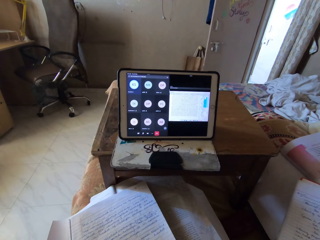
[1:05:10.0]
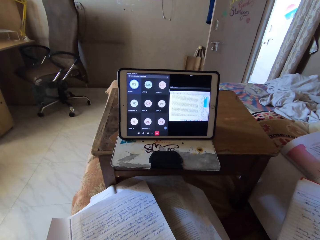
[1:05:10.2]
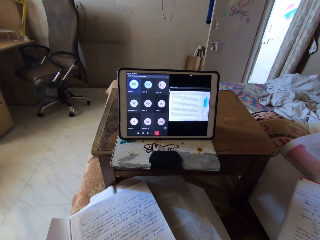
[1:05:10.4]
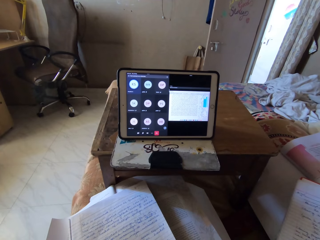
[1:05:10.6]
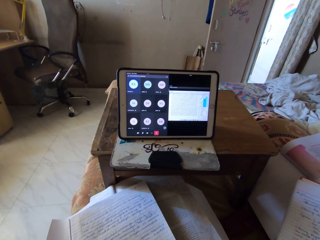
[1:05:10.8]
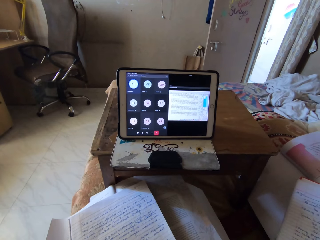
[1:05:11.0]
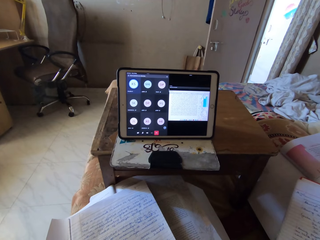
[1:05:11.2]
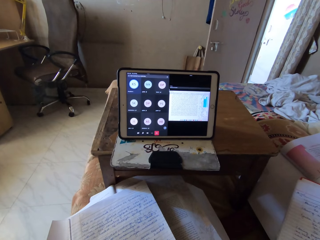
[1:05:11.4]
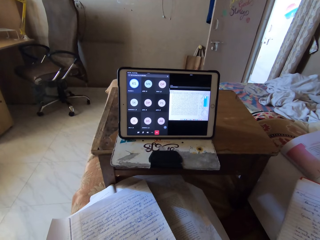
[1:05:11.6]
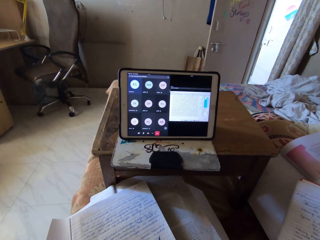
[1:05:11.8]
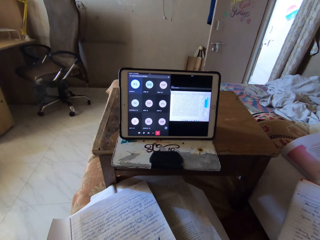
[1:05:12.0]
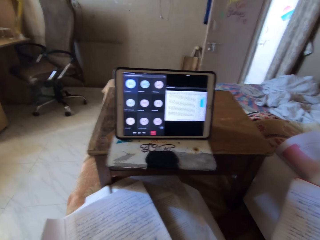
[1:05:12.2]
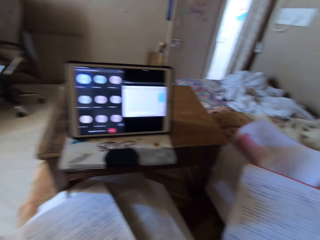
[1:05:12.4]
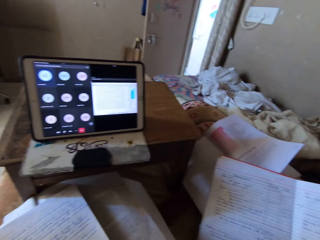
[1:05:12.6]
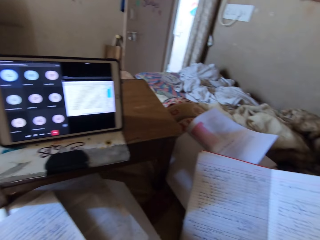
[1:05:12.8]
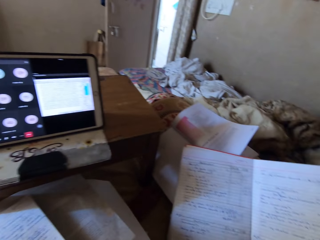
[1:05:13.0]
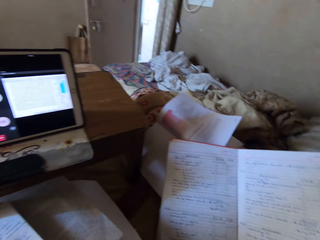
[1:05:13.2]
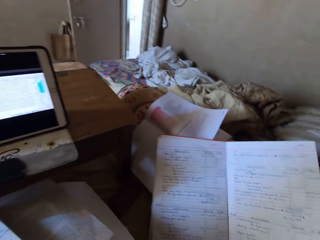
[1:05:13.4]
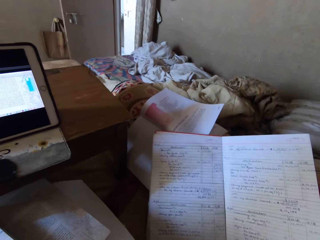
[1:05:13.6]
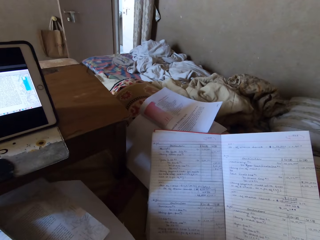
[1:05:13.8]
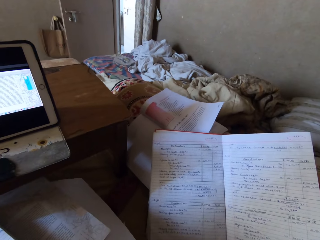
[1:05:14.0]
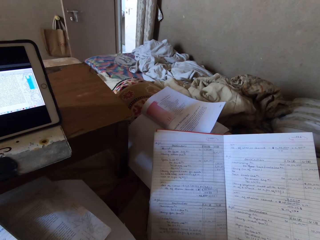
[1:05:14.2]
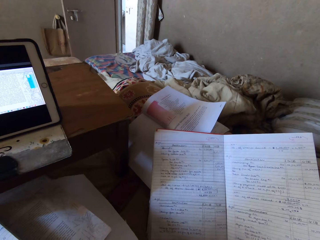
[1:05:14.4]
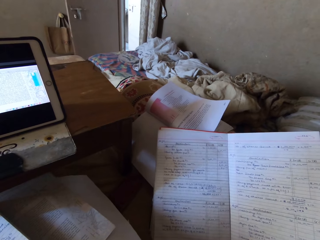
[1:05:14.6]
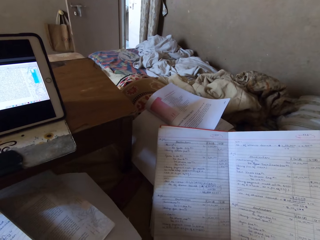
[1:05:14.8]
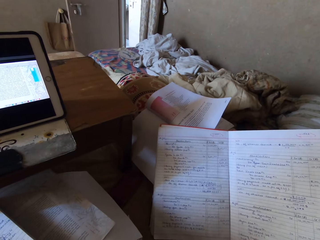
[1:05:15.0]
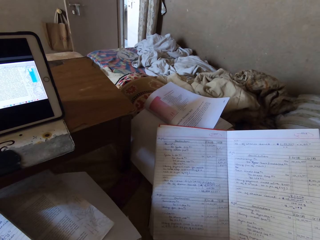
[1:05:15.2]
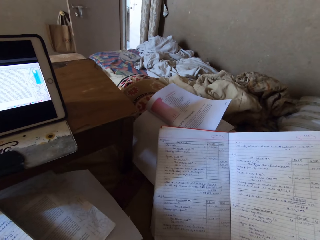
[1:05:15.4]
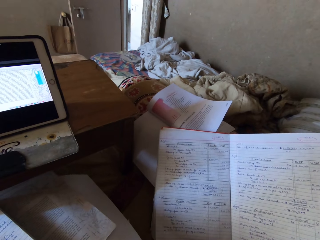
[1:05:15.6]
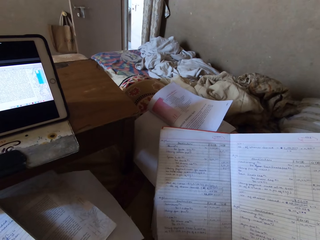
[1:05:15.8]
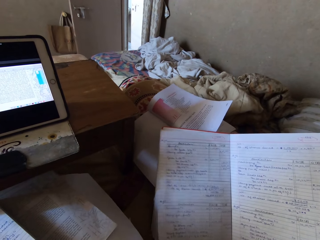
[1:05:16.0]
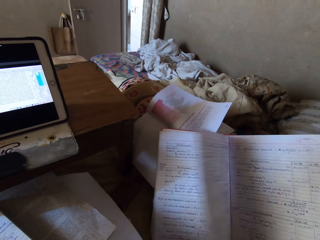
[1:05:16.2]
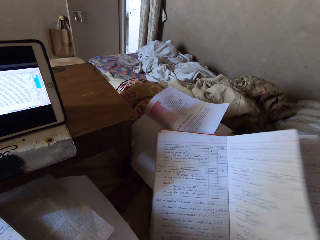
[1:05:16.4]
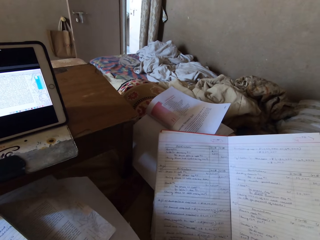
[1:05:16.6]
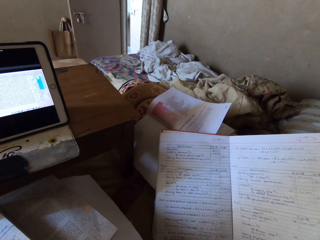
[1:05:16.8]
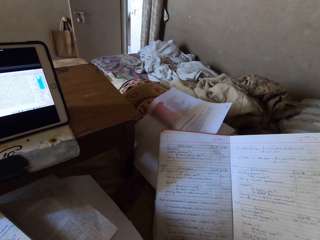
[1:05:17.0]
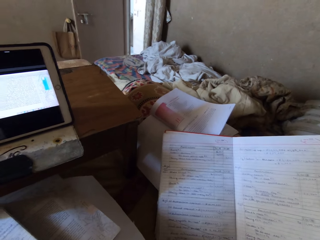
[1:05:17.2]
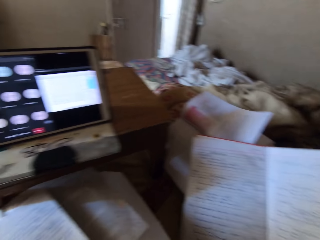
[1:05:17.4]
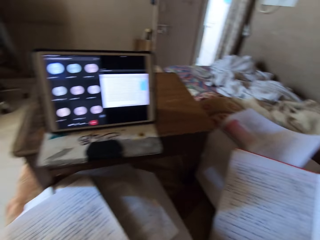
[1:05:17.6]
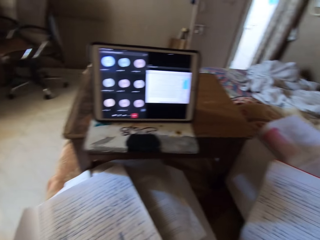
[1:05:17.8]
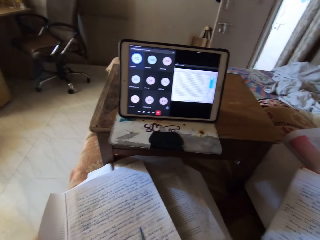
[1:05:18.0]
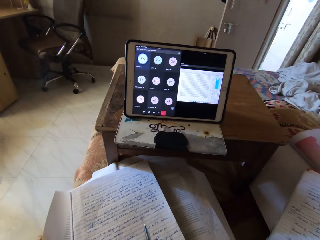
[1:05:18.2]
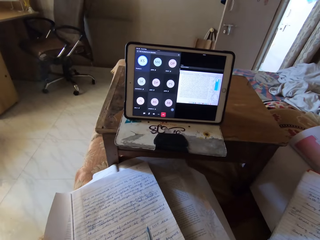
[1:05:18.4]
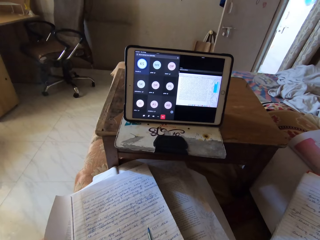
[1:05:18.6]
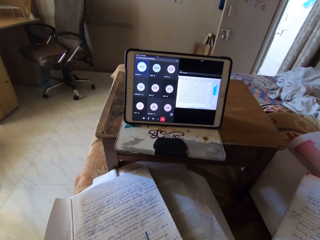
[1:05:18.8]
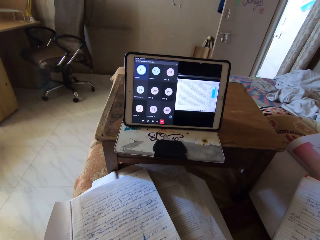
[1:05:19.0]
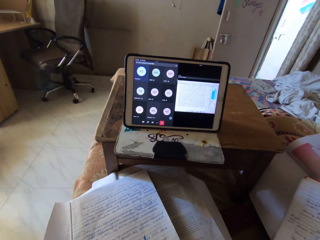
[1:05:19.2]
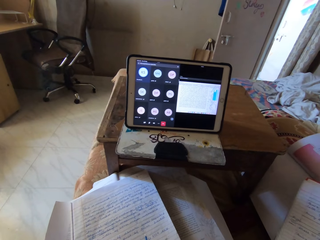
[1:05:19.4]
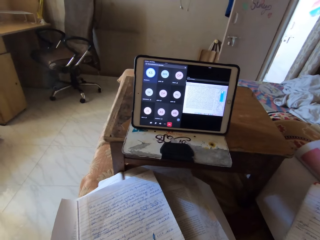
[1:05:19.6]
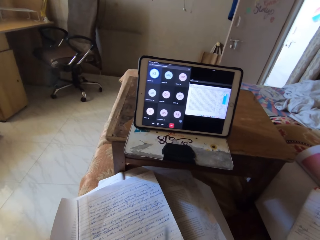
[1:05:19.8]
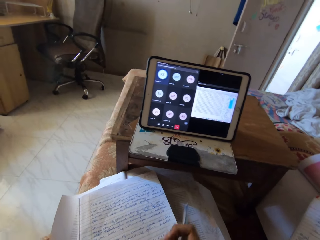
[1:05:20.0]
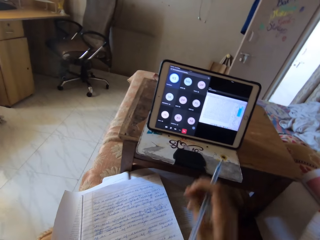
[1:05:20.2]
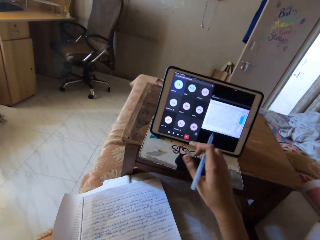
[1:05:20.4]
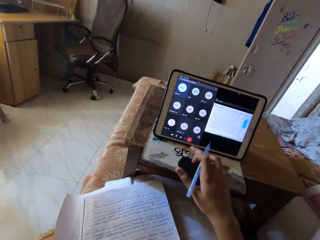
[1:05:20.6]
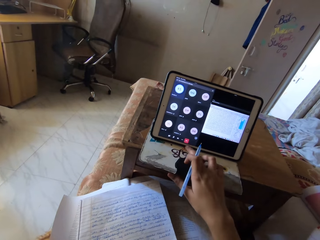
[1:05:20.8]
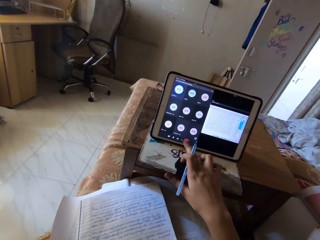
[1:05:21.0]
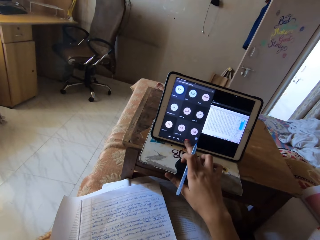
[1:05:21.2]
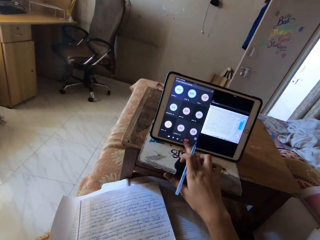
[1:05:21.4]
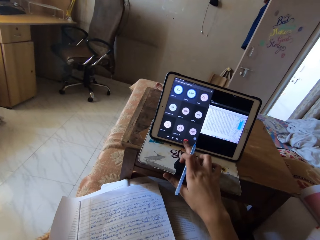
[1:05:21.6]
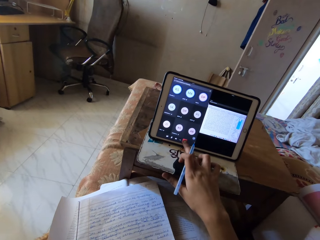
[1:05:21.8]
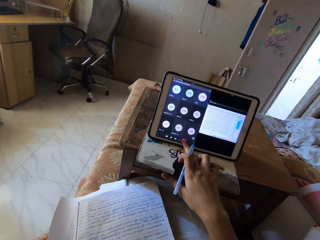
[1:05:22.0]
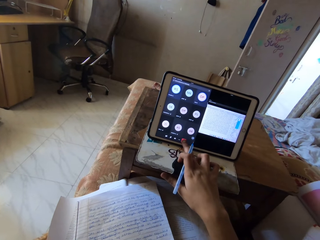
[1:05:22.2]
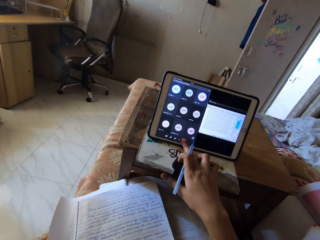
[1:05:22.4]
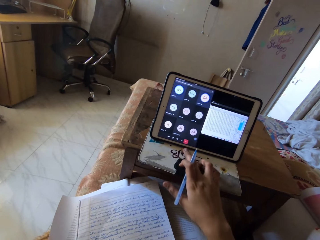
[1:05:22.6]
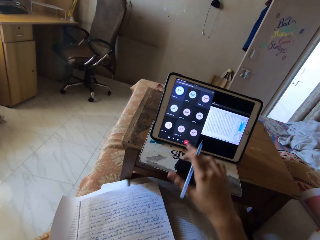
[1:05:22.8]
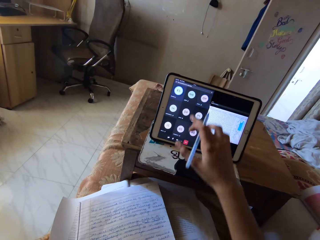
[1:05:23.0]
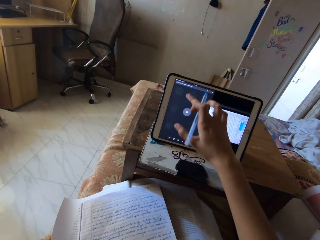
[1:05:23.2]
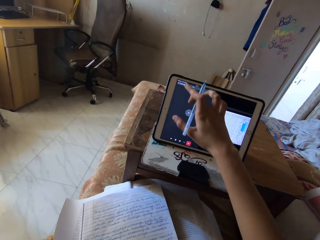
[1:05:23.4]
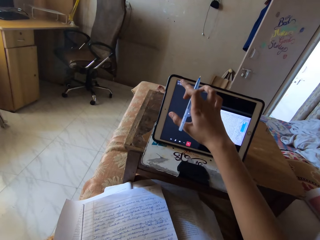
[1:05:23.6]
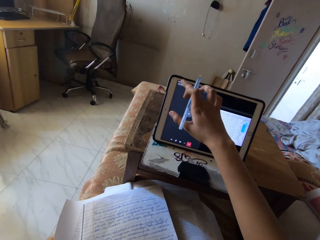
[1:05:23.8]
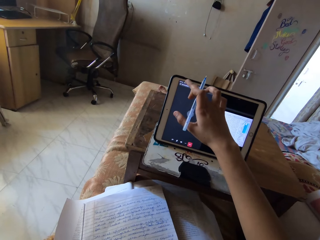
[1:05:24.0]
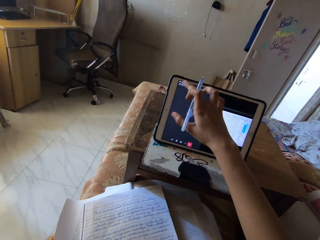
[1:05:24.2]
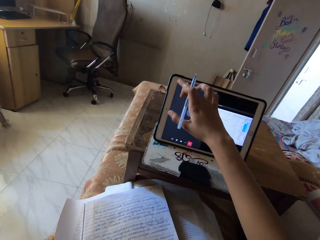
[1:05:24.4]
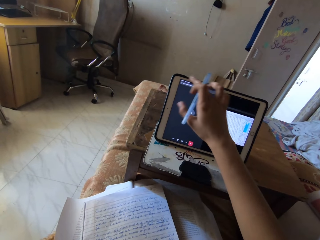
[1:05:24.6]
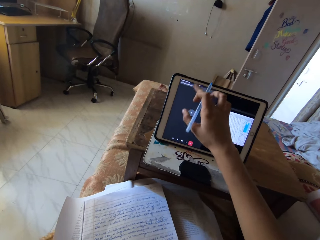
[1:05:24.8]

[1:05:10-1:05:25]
The camera wearer looks around. They look at the book. They turn around. They look at the tablet. They operate the tablet.

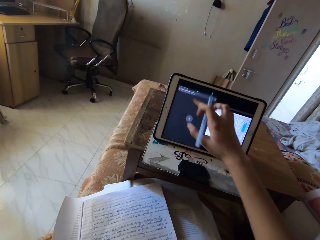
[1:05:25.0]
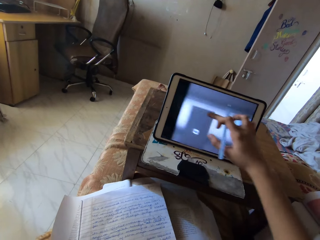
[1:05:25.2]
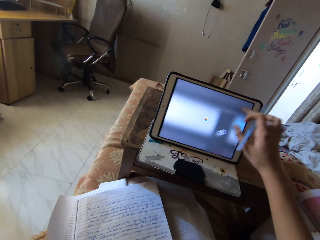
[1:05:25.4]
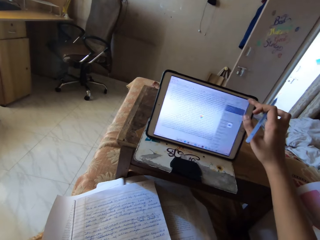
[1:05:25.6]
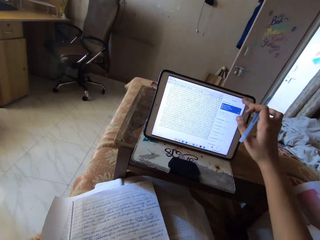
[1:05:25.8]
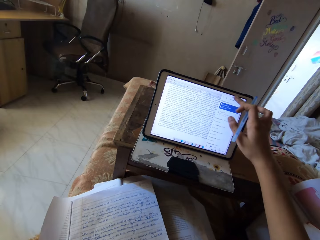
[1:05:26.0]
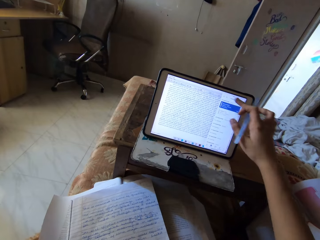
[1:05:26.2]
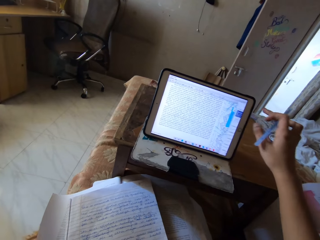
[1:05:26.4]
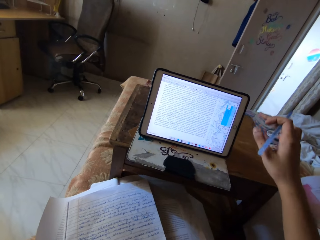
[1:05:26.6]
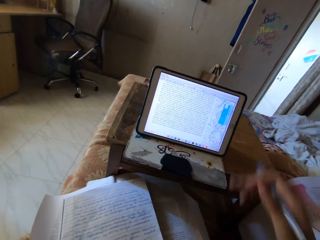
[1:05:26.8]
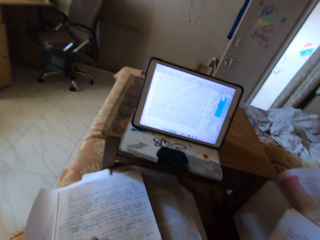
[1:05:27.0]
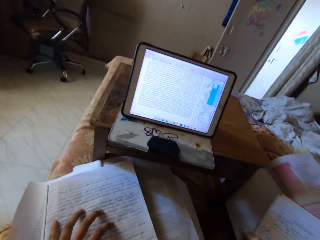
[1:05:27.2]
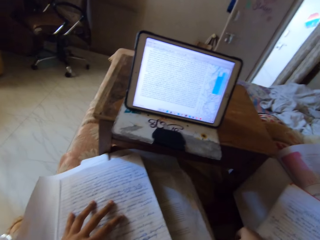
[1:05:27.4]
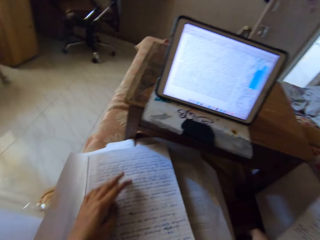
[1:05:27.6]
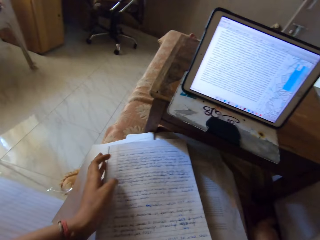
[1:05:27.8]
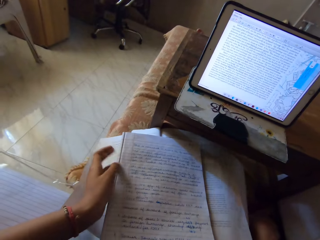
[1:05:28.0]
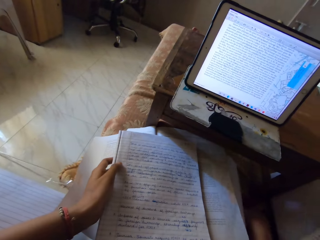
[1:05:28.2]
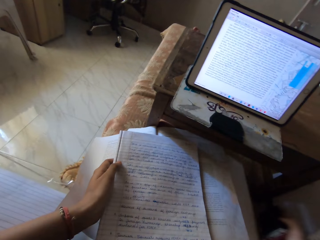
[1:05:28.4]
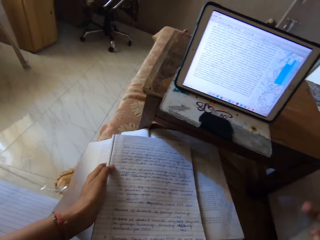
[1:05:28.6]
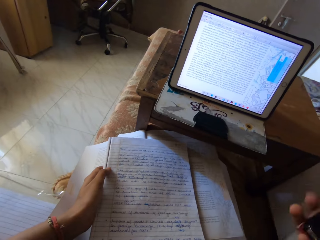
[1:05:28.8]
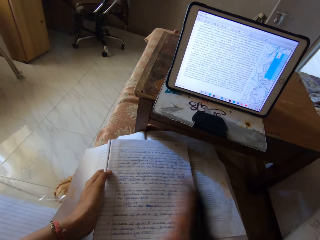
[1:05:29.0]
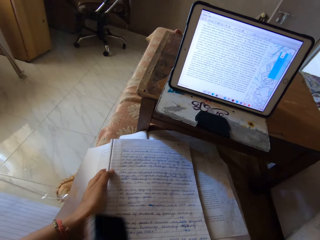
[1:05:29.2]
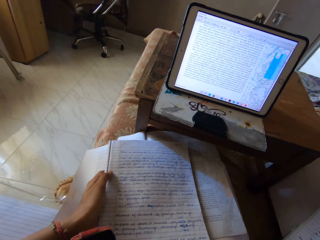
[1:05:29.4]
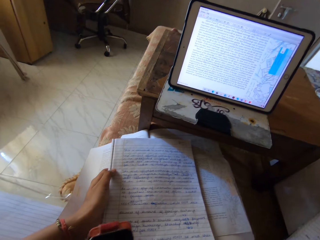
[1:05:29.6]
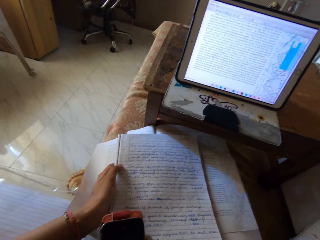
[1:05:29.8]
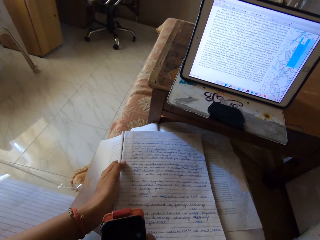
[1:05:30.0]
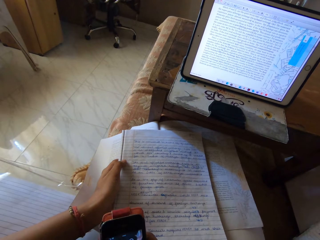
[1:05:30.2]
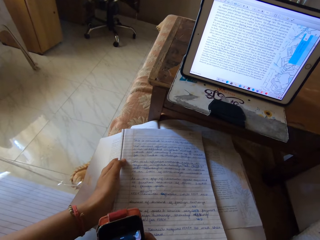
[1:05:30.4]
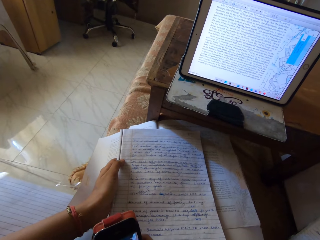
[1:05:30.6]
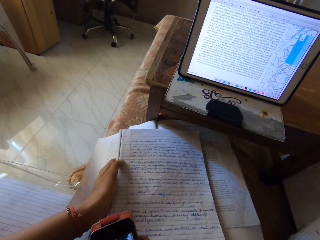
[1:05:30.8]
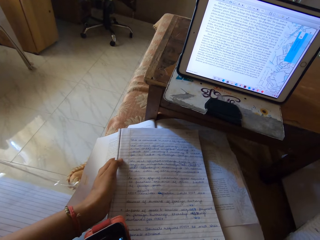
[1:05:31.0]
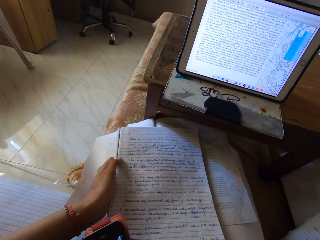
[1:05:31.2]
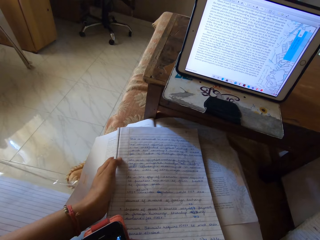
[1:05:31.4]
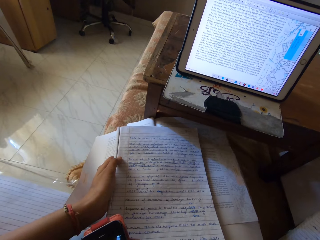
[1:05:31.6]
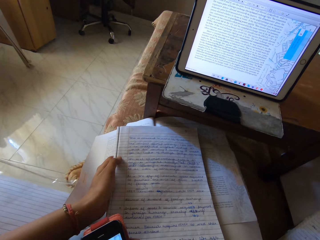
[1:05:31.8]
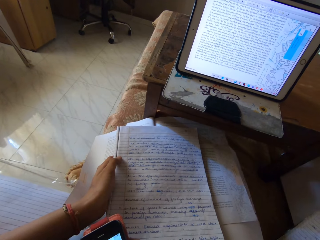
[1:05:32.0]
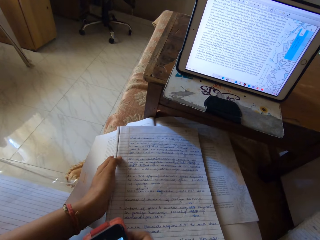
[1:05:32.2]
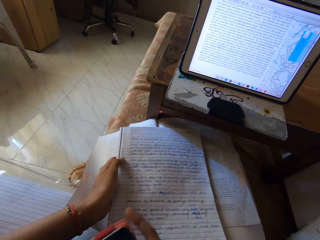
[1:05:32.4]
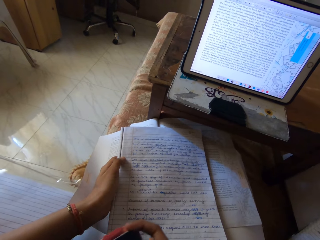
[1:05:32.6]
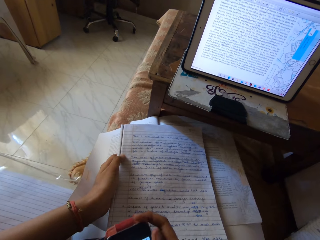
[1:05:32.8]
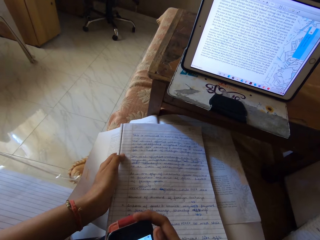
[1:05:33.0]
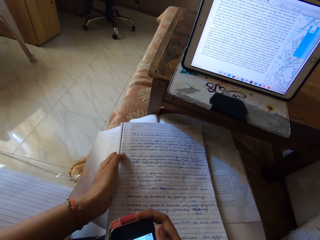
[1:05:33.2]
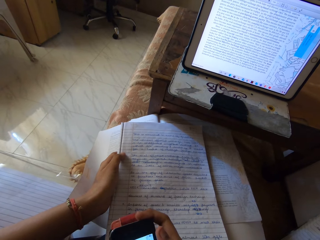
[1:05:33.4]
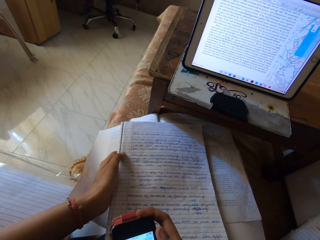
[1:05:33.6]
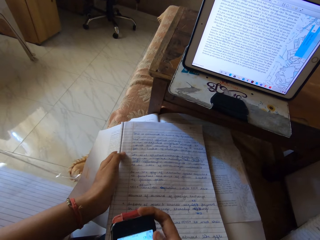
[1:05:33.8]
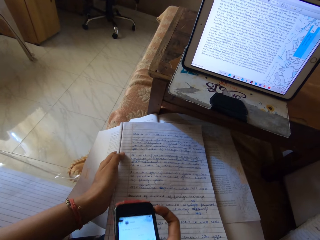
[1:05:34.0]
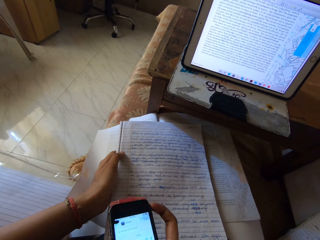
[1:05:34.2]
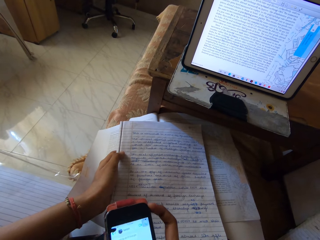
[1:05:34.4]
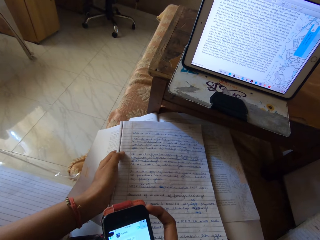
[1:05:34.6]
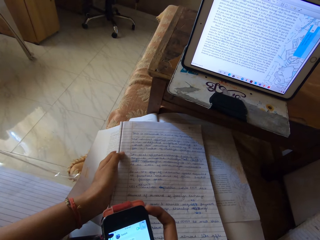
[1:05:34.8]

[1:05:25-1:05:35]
The camera wearer looks around and holds the book. They pick up a phone. They move the mobile phone over the book. They look at the tablet. They hold the mobile phone. They look at the tablet.
